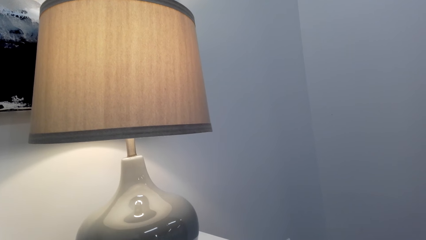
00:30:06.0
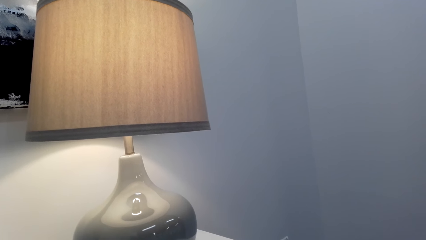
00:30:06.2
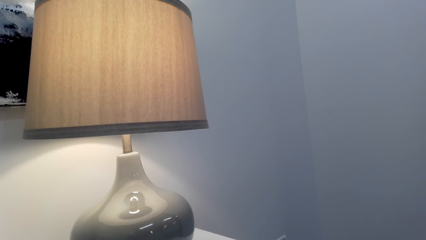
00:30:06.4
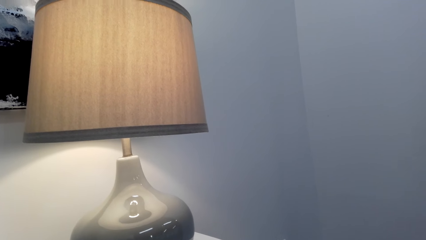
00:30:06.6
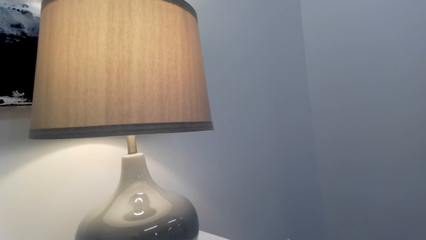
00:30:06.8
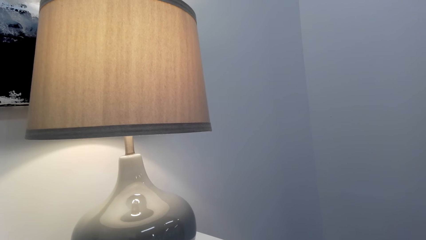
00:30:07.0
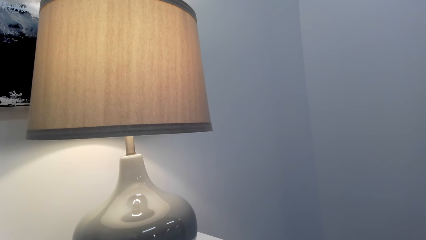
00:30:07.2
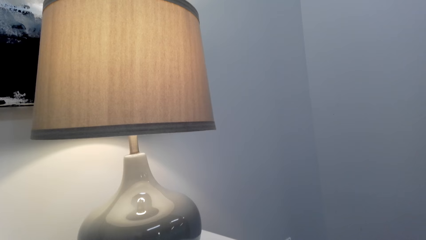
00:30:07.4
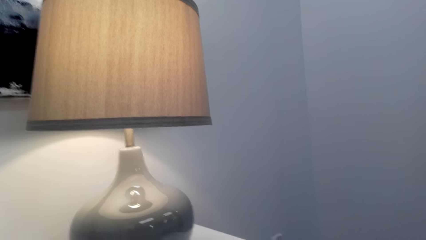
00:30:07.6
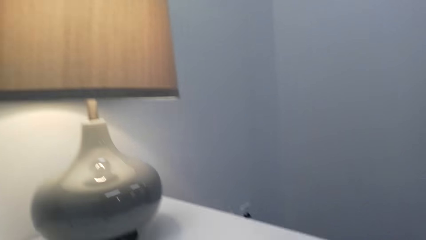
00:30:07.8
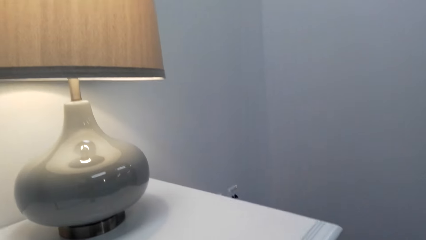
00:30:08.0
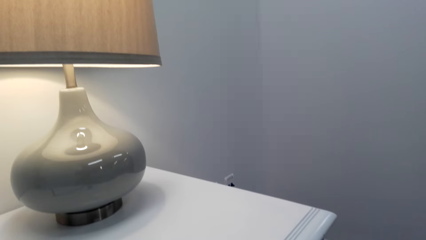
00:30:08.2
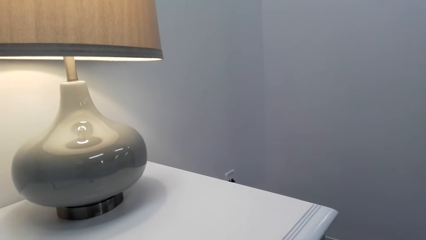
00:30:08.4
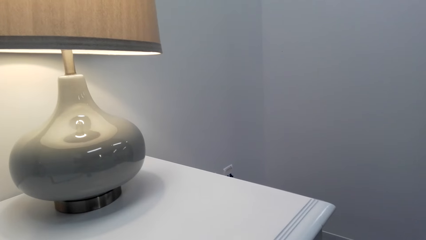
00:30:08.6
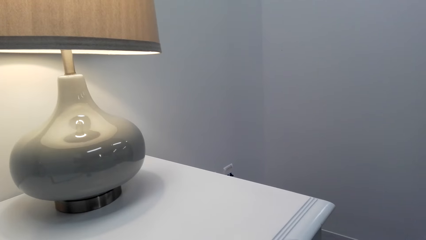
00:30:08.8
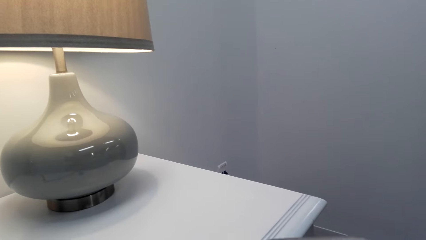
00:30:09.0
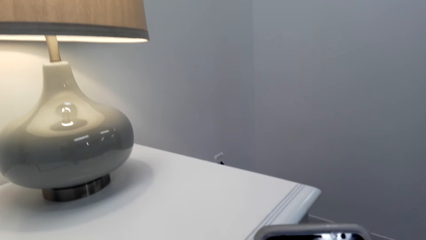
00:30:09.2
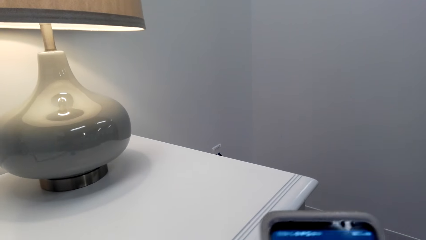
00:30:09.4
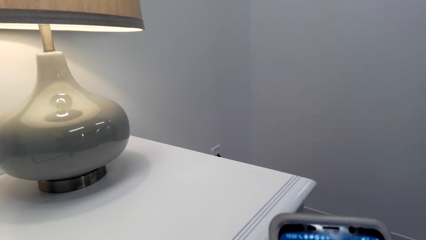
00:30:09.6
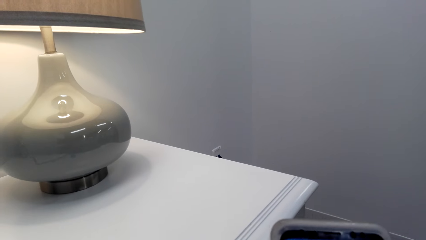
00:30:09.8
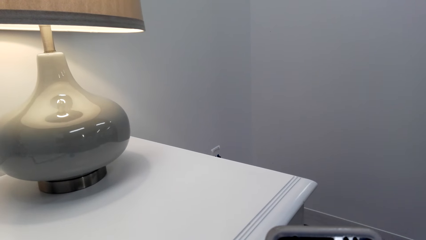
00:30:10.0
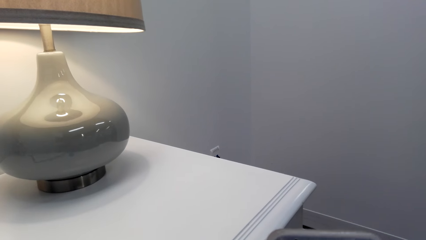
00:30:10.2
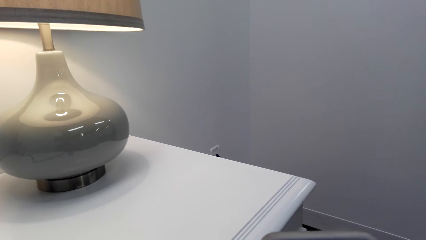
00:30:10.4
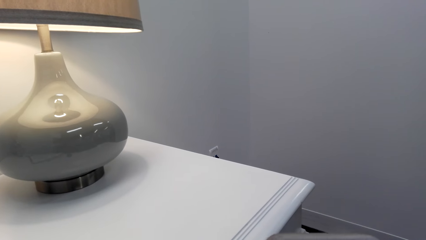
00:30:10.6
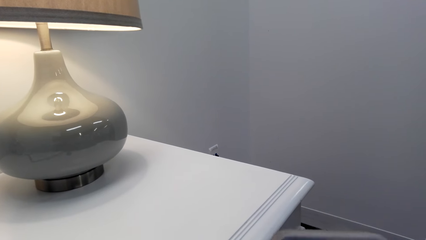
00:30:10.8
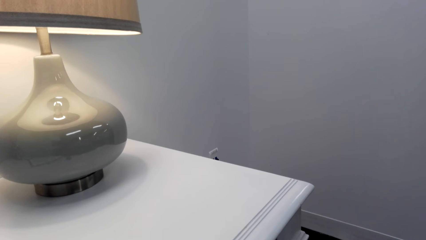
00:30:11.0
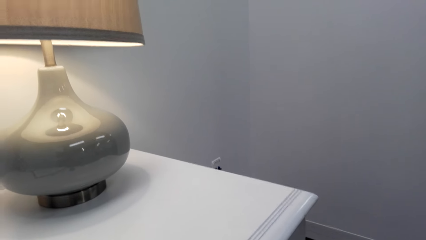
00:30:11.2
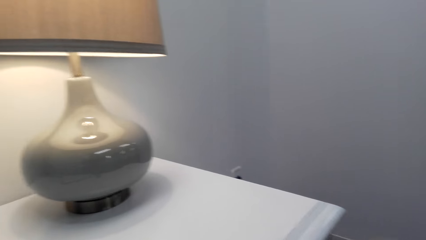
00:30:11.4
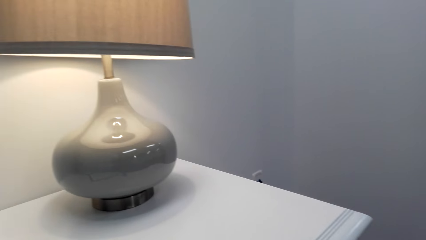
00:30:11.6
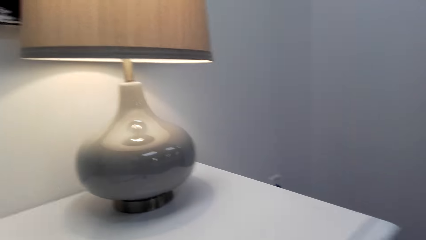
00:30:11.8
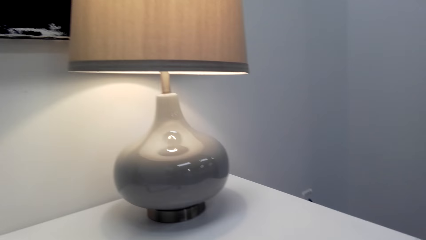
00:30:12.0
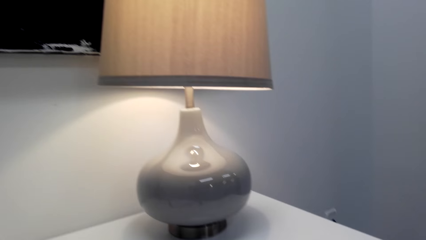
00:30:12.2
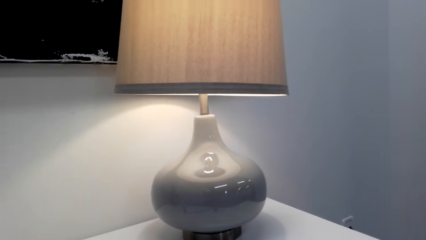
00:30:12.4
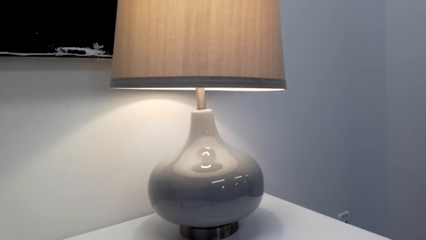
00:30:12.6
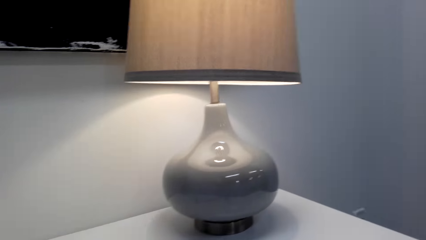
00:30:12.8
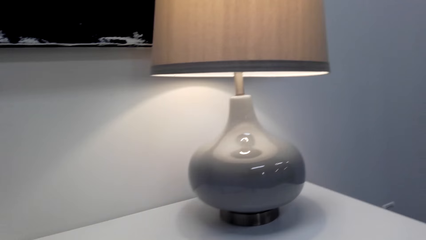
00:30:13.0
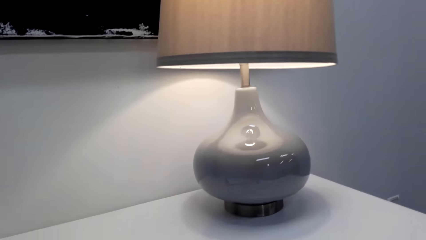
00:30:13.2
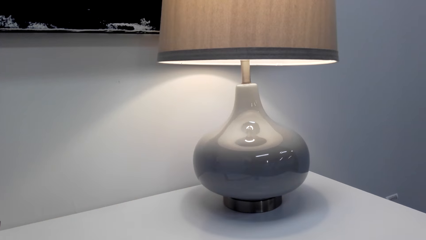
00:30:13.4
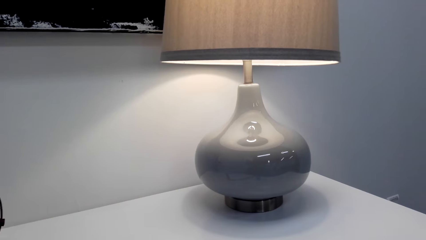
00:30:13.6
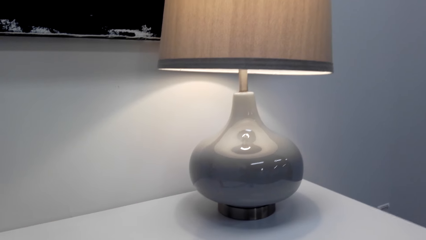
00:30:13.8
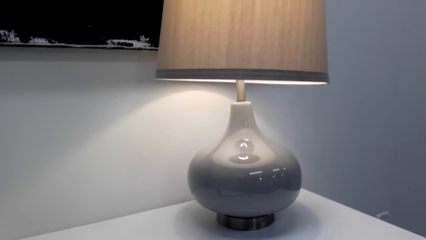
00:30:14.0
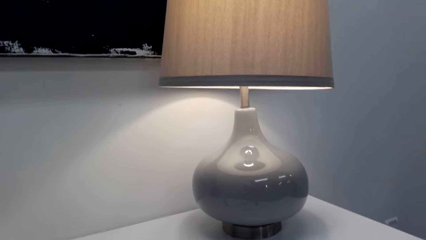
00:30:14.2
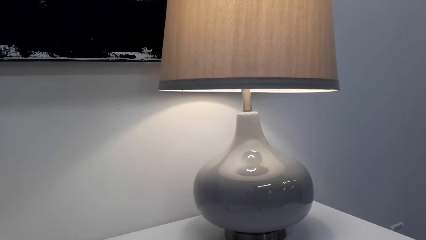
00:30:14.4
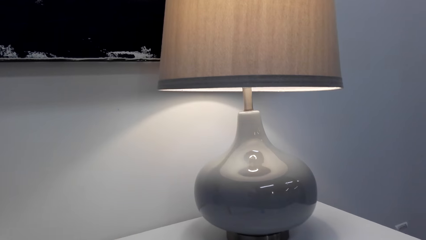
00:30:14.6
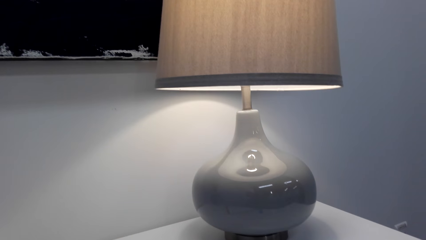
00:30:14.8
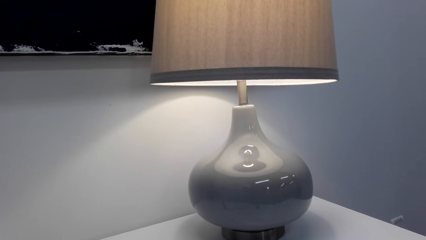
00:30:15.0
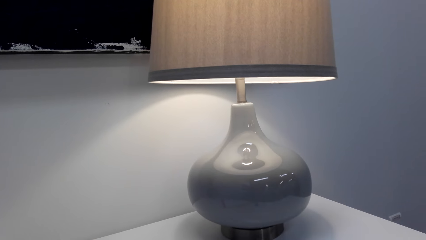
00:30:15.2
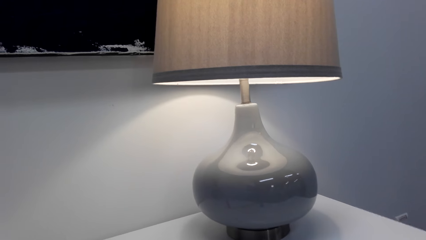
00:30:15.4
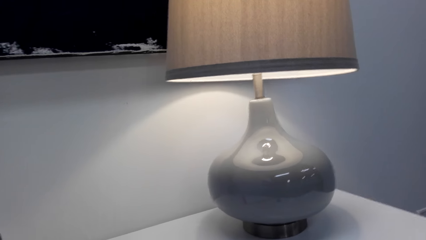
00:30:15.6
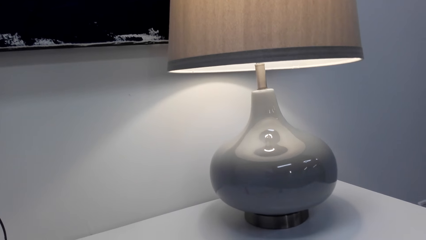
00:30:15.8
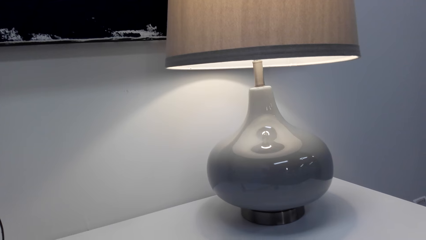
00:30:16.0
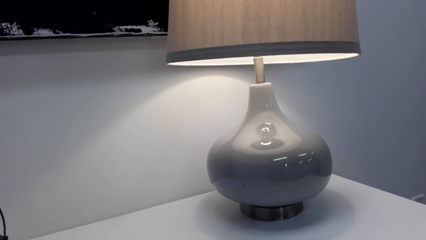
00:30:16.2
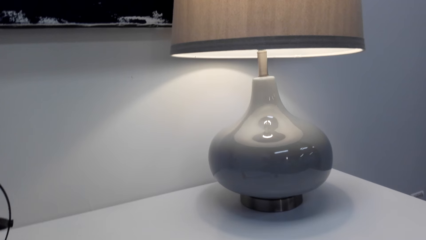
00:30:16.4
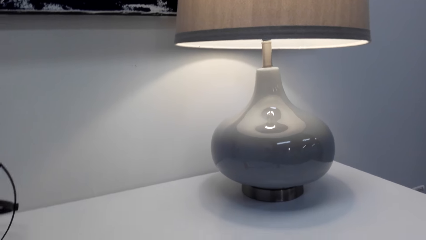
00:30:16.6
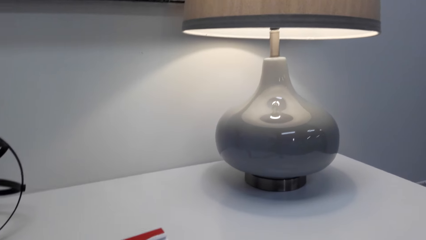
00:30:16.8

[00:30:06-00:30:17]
The camera wearer stares at a table. They hold a phone. They look around the table.
